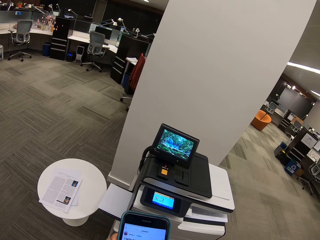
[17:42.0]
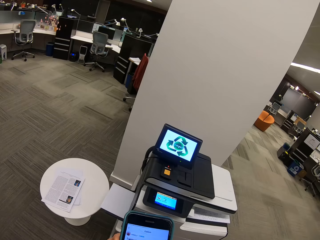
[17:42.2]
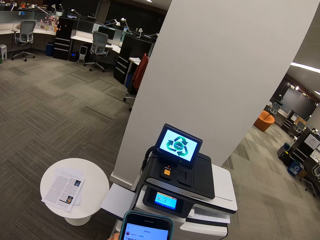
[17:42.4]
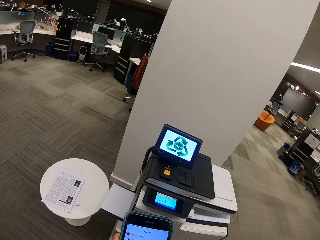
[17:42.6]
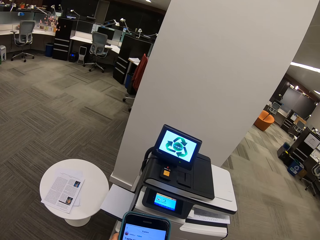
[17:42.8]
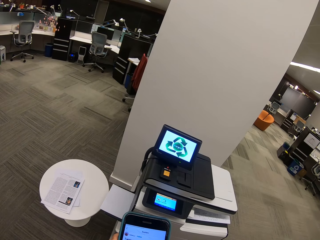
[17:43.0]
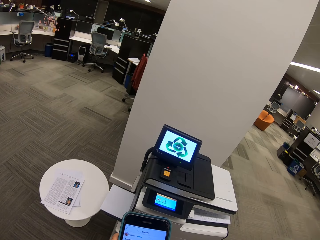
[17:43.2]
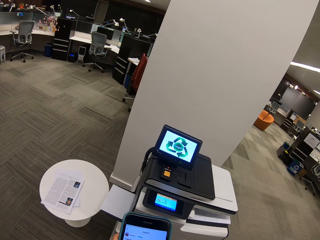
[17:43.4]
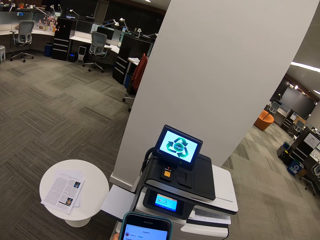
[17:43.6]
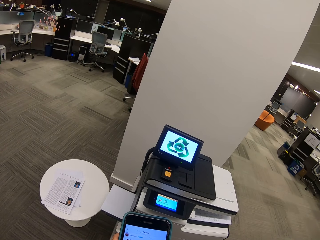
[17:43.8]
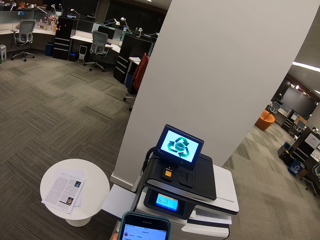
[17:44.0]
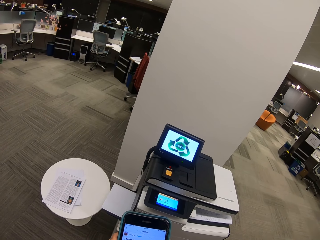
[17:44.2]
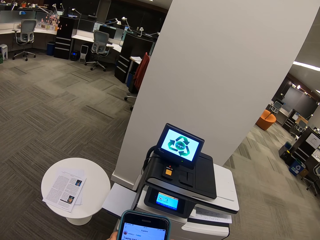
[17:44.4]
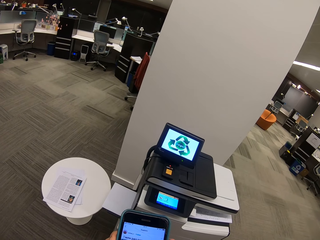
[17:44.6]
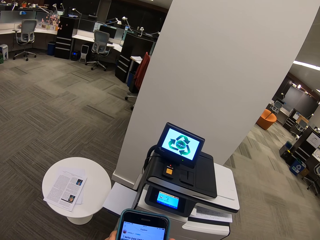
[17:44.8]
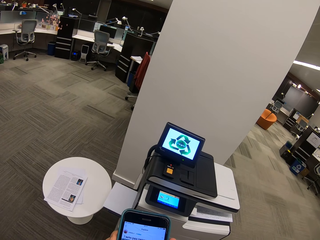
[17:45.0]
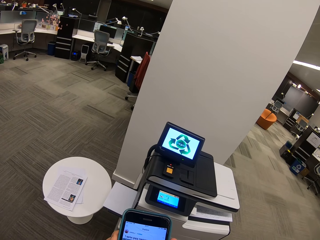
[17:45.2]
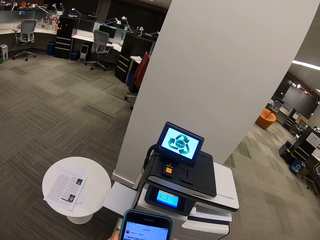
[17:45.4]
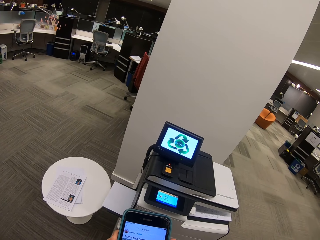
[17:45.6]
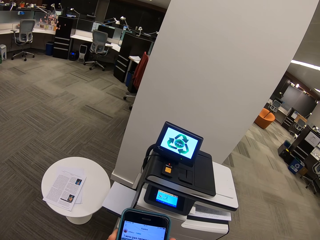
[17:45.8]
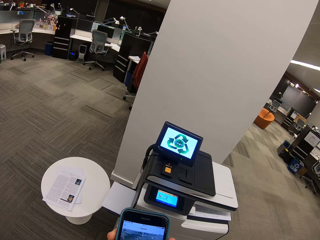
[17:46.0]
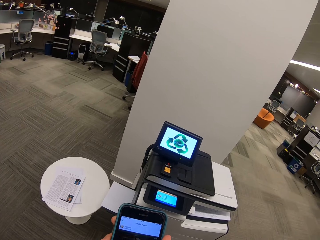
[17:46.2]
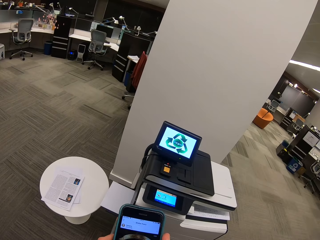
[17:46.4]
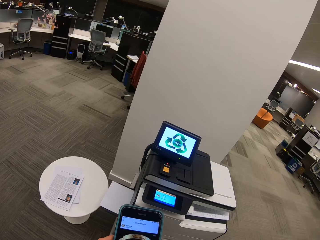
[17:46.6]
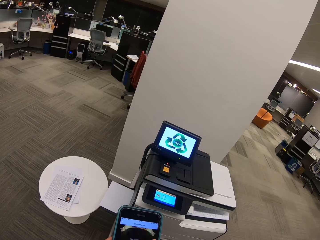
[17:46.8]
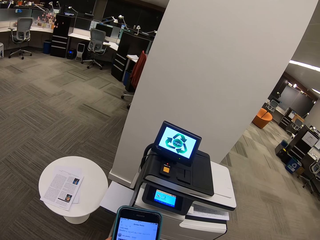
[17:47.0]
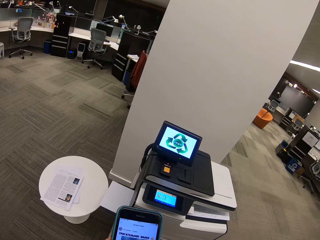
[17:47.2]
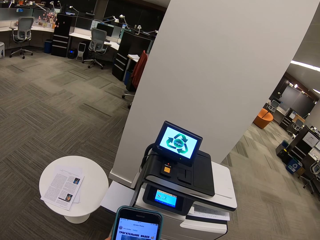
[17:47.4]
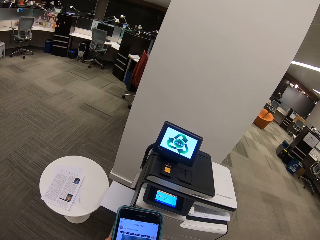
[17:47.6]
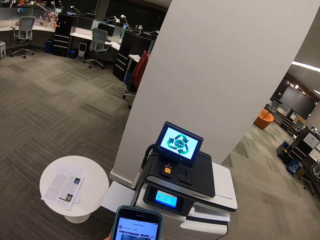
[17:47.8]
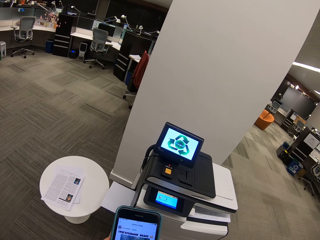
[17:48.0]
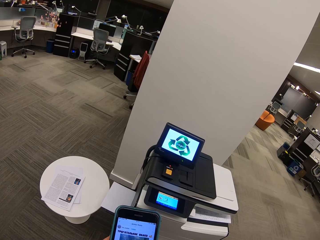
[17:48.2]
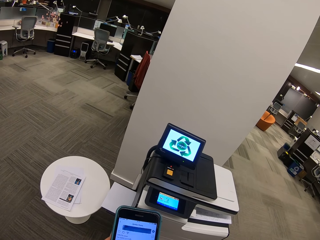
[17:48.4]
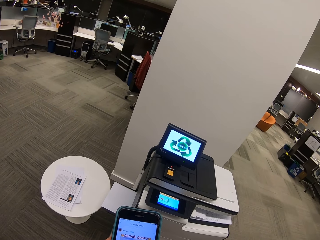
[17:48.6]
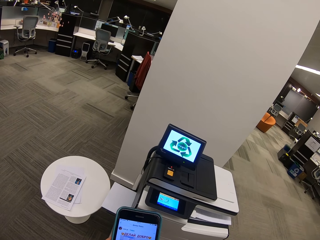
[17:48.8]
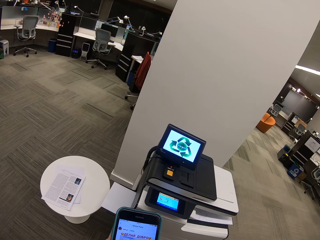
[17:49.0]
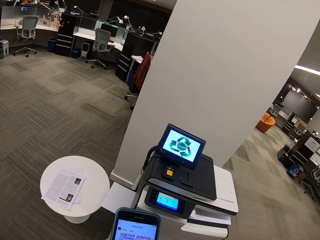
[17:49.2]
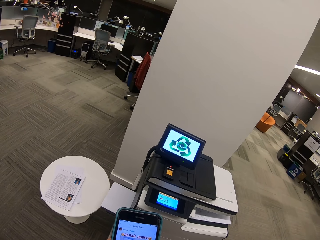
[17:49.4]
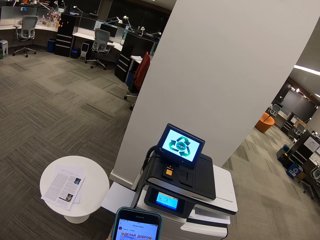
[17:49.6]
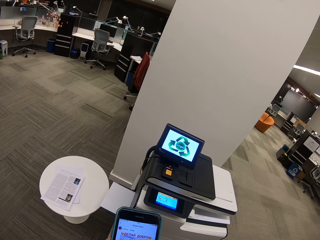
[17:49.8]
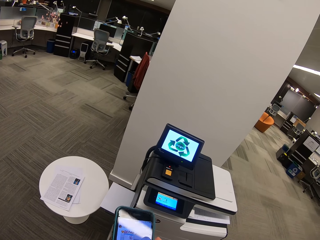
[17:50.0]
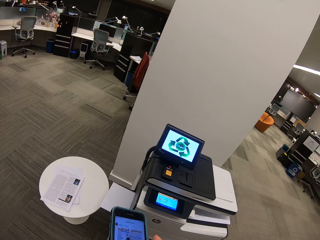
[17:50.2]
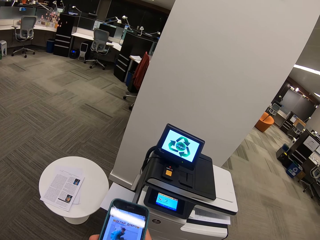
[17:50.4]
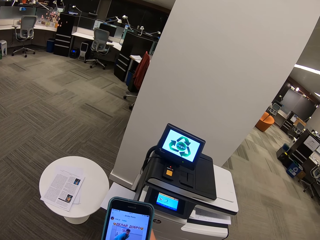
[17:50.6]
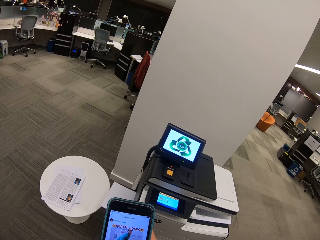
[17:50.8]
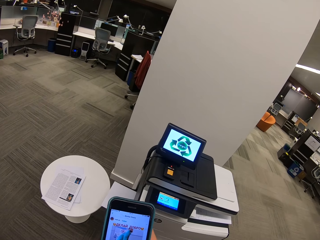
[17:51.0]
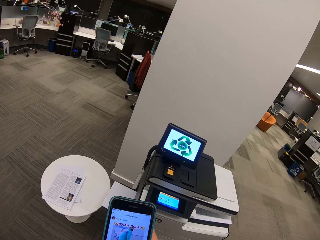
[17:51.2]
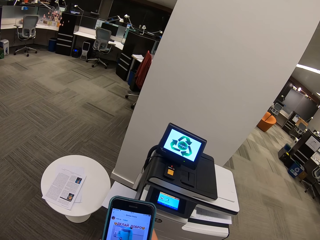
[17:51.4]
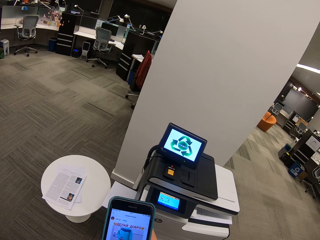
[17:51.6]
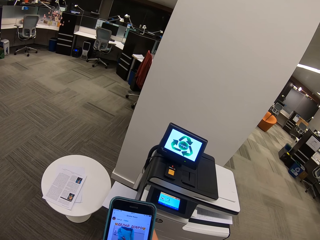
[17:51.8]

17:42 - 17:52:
The camera wearer dials the phone. They dial the phone again.

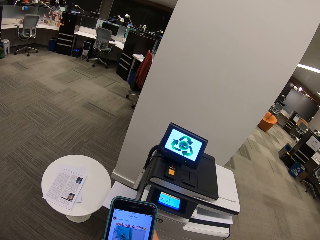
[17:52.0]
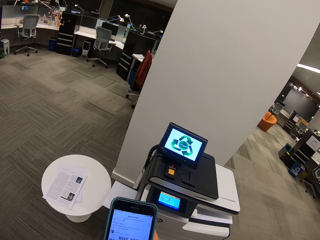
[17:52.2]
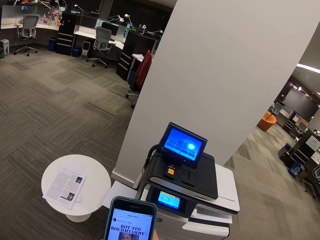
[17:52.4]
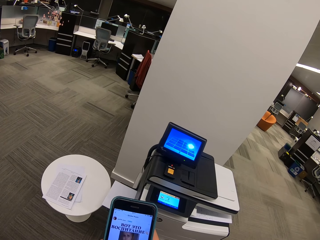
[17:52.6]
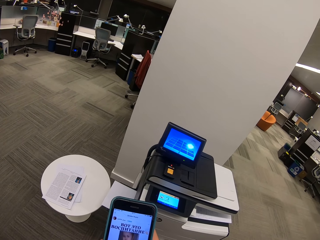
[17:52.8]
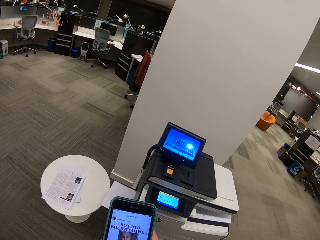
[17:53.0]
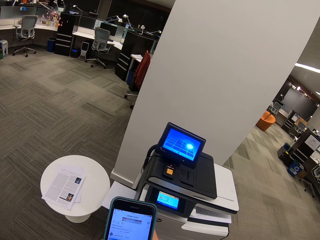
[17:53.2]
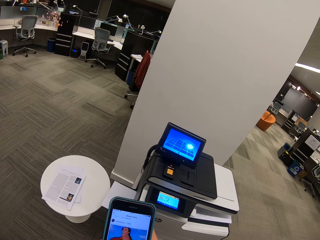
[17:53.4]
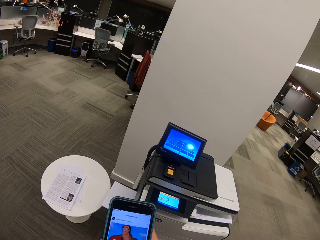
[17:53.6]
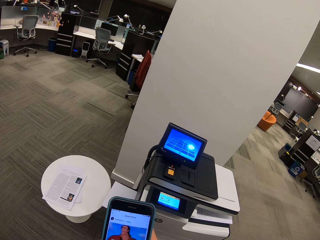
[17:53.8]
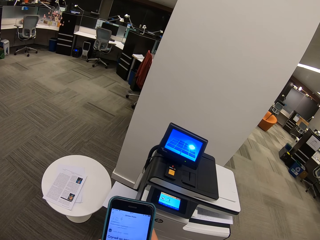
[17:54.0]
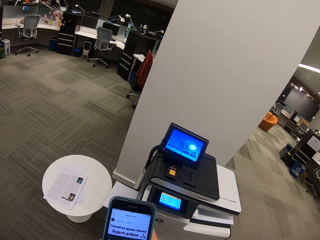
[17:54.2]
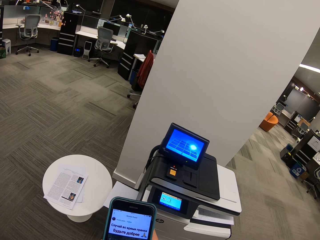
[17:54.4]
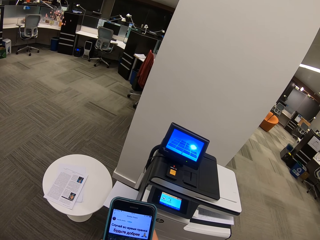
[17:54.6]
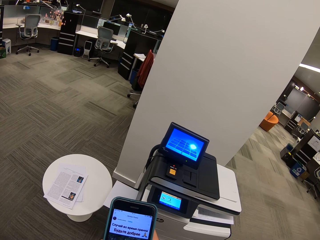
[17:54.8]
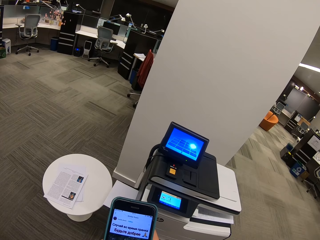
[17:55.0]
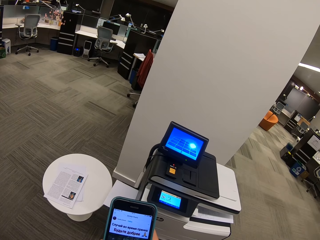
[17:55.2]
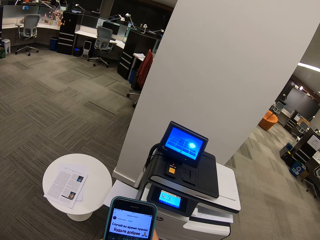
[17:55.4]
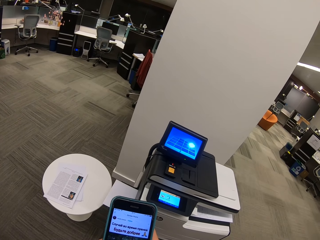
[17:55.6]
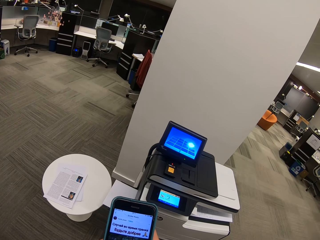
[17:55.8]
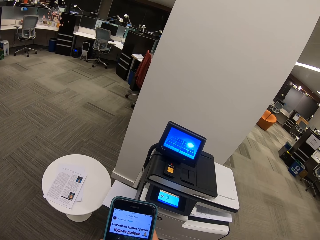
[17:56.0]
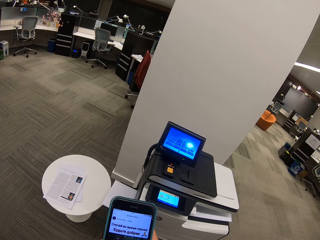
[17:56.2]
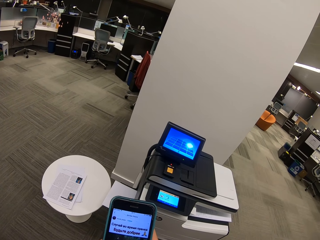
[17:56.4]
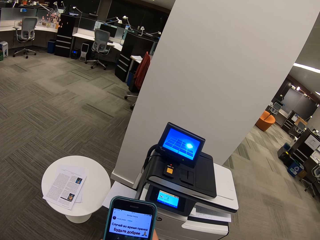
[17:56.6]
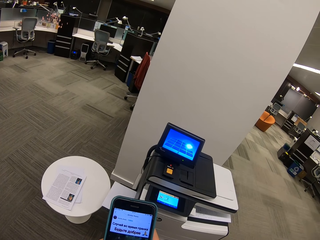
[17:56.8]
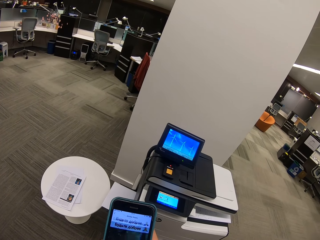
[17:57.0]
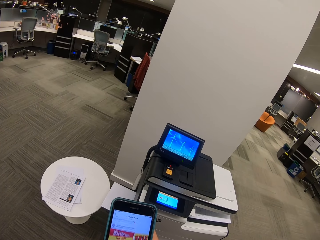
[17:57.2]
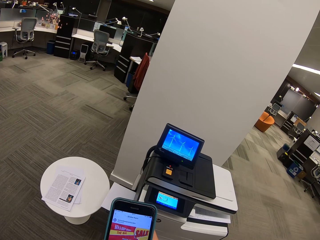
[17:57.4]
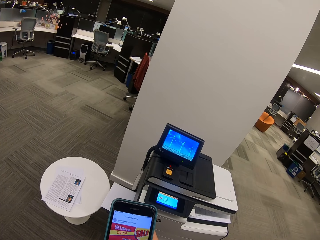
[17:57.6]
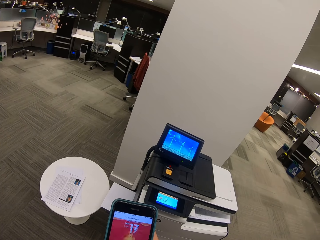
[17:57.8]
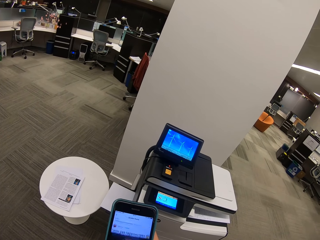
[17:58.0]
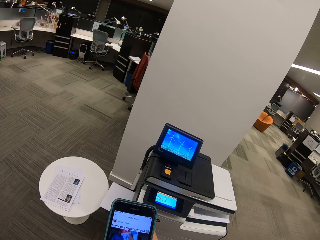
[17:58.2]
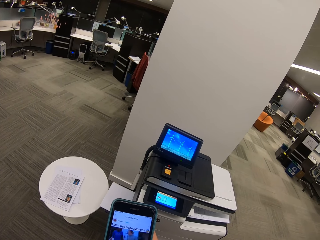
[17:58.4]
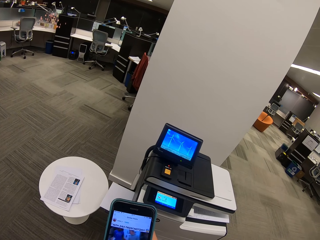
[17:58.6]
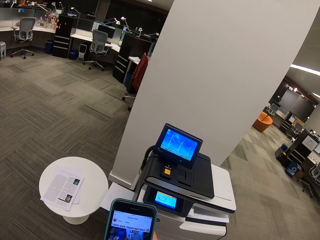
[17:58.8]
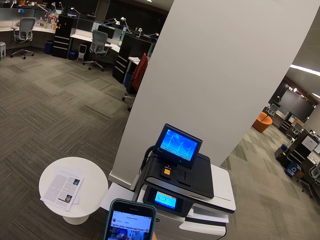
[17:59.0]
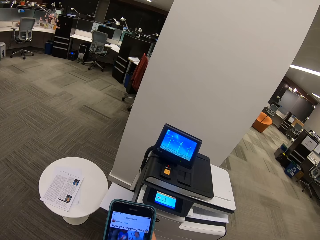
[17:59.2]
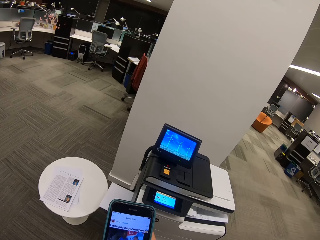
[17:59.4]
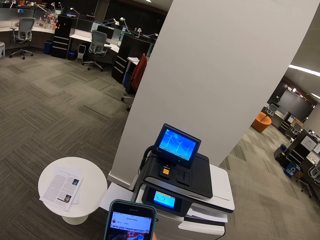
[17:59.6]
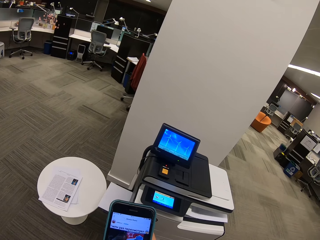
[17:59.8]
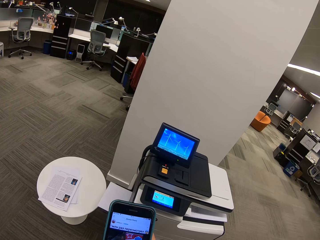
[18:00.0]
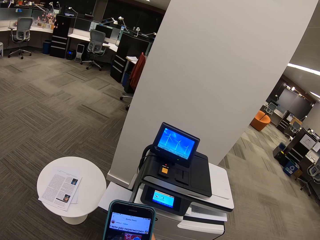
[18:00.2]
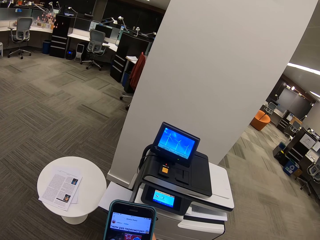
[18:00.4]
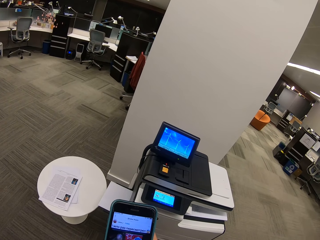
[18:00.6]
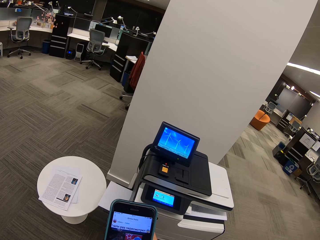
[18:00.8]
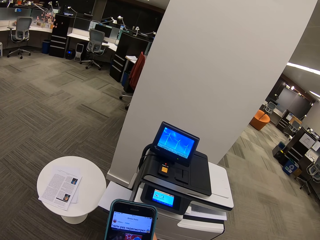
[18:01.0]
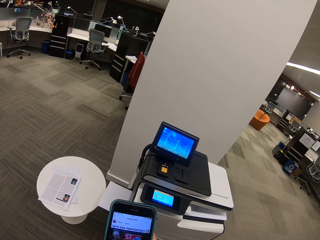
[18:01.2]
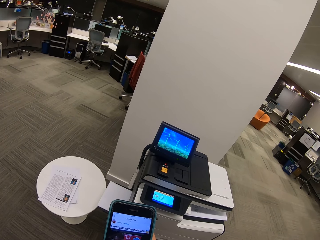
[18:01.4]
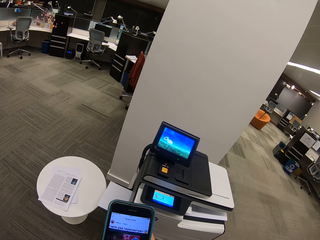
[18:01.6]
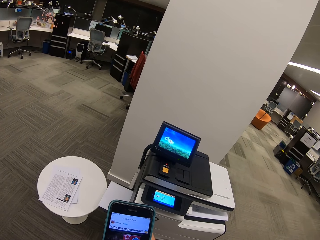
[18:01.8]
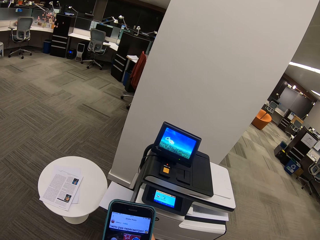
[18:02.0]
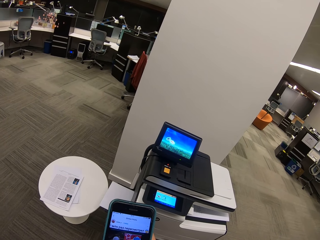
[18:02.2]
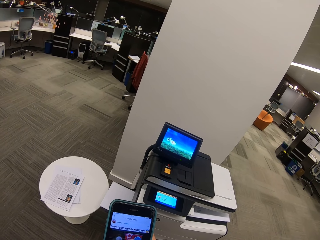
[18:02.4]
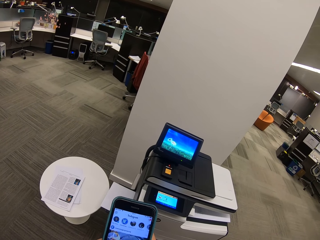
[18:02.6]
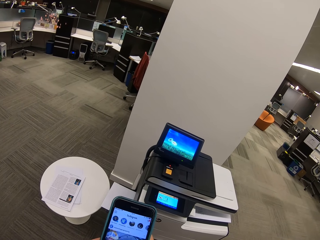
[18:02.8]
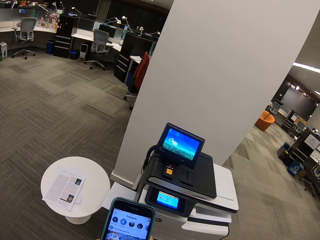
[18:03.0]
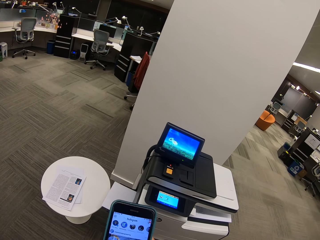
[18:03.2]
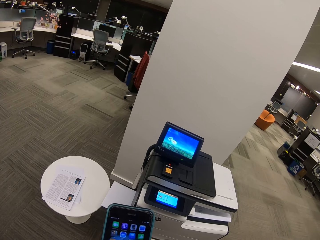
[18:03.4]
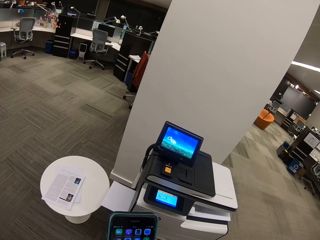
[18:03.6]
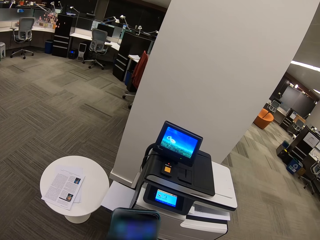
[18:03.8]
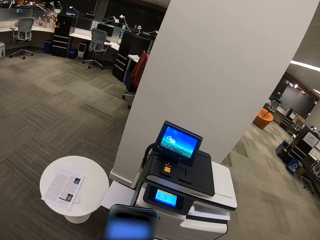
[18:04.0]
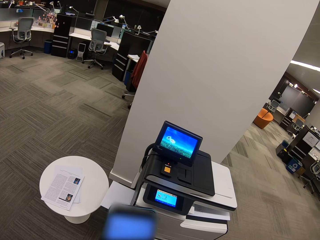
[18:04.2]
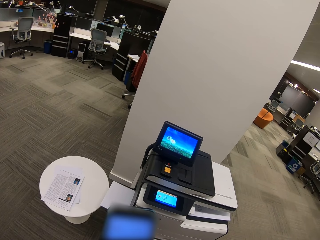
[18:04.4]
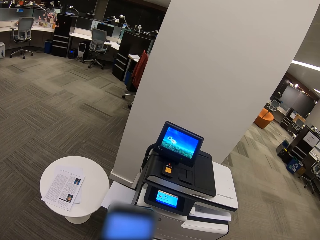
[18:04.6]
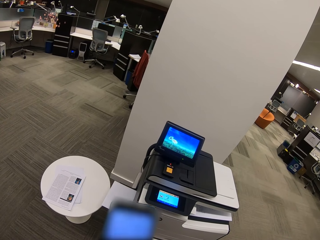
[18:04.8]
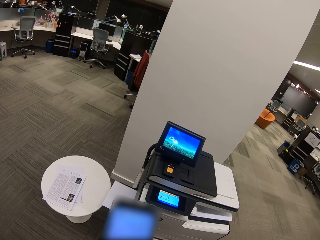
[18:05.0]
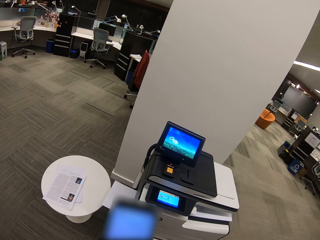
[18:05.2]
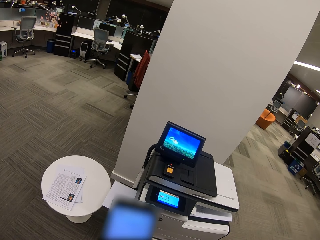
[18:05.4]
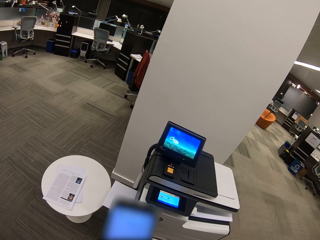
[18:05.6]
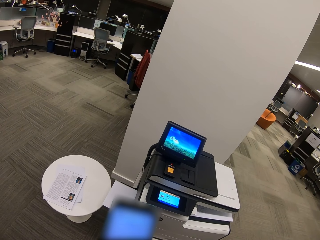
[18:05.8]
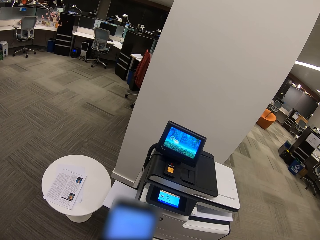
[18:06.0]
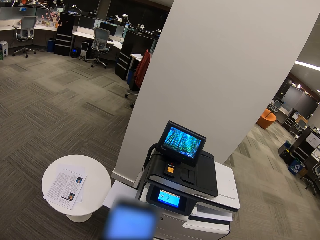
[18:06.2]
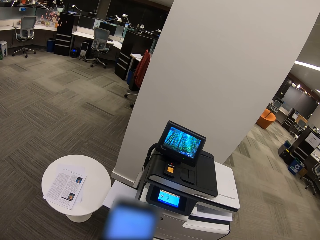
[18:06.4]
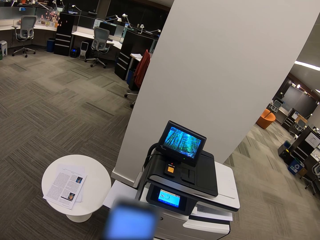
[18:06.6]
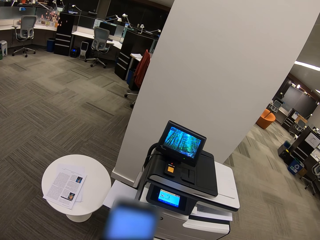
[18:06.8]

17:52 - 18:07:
The camera wearer dials the phone. They dial the phone repeatedly.
